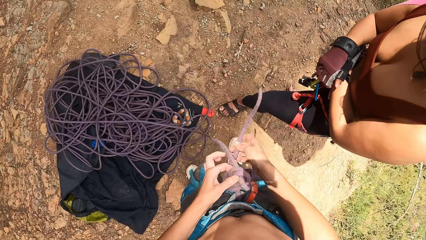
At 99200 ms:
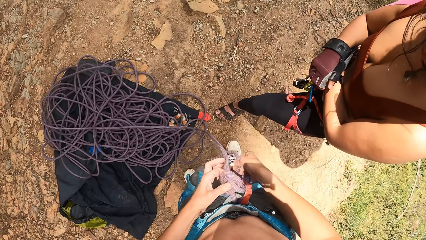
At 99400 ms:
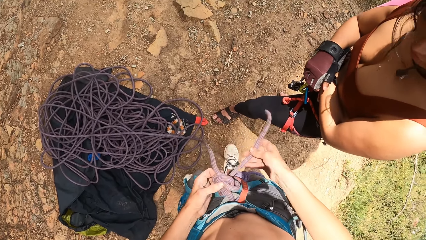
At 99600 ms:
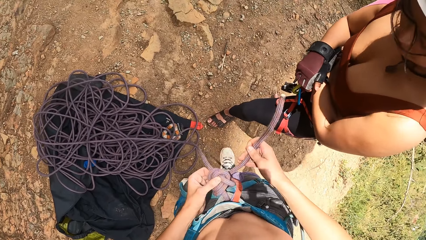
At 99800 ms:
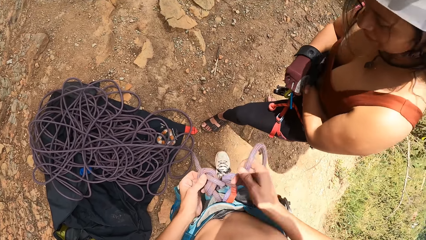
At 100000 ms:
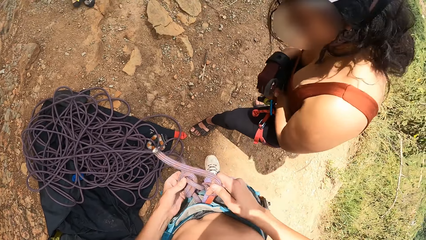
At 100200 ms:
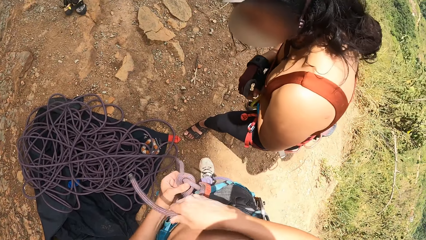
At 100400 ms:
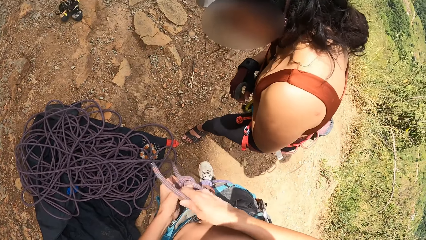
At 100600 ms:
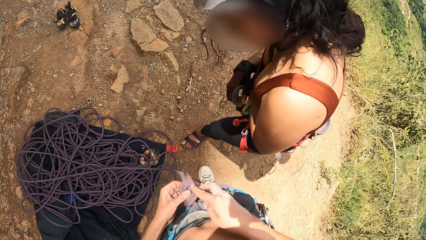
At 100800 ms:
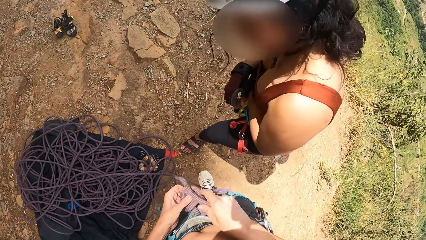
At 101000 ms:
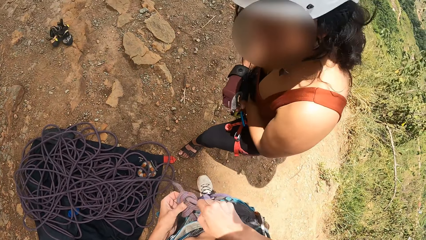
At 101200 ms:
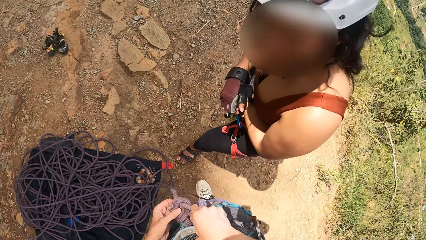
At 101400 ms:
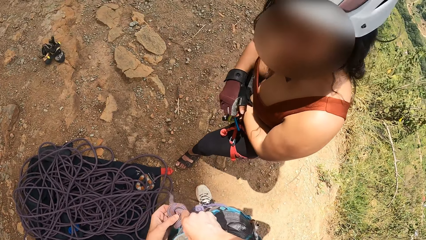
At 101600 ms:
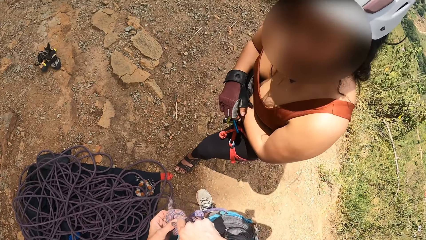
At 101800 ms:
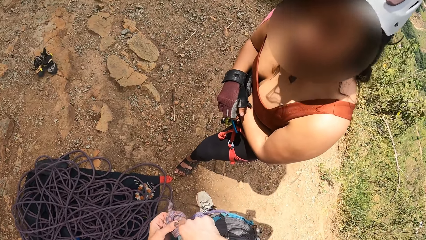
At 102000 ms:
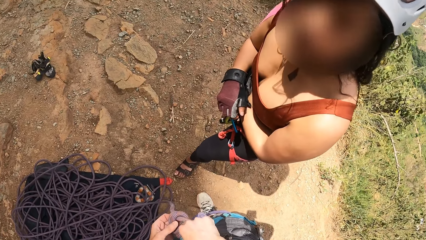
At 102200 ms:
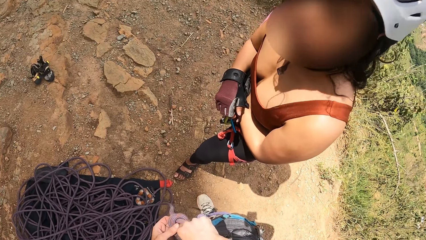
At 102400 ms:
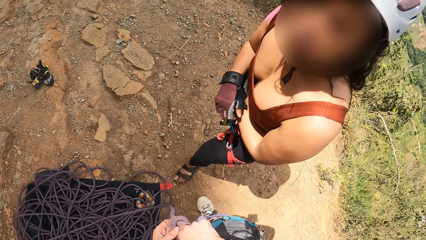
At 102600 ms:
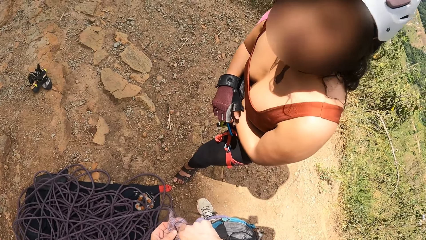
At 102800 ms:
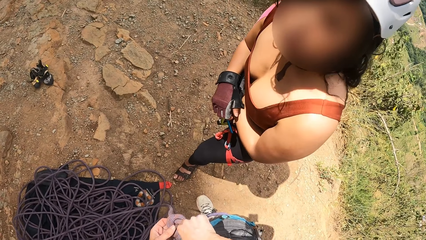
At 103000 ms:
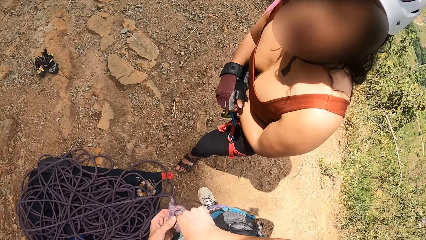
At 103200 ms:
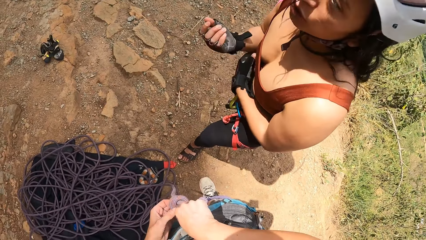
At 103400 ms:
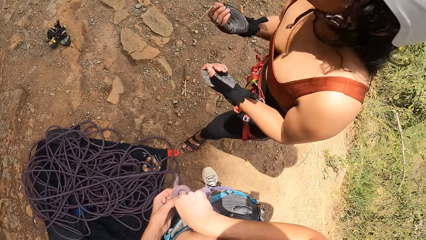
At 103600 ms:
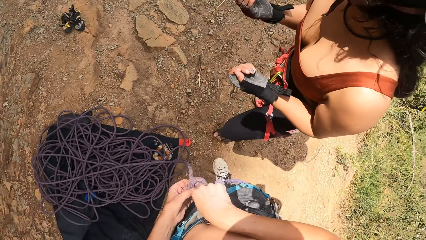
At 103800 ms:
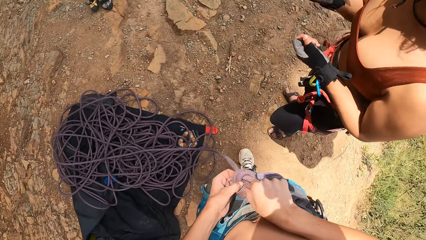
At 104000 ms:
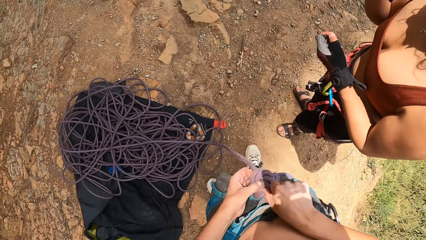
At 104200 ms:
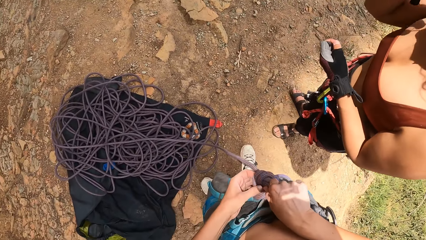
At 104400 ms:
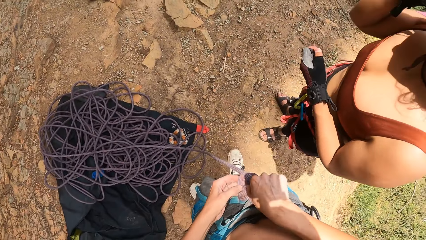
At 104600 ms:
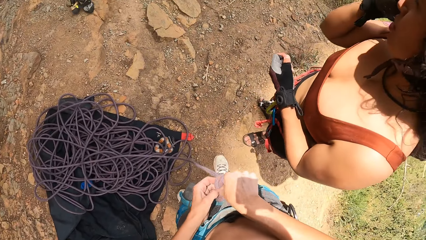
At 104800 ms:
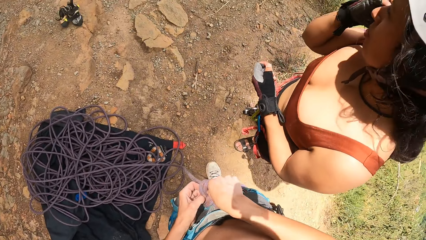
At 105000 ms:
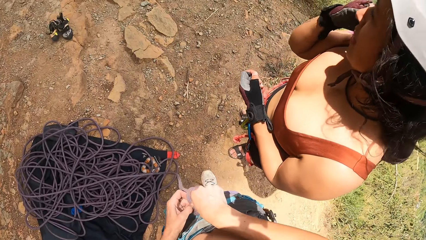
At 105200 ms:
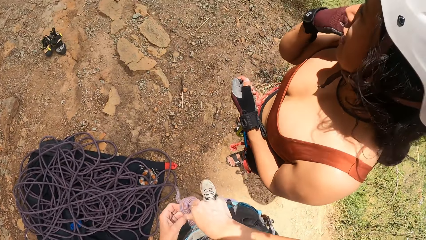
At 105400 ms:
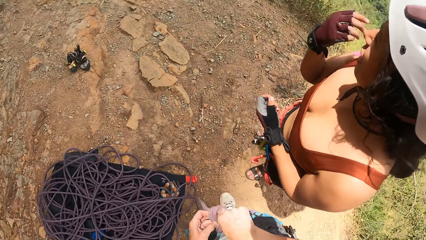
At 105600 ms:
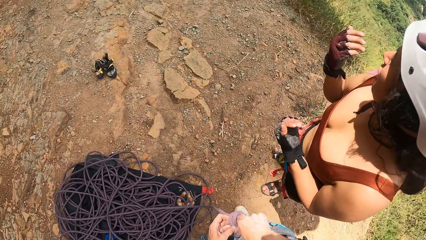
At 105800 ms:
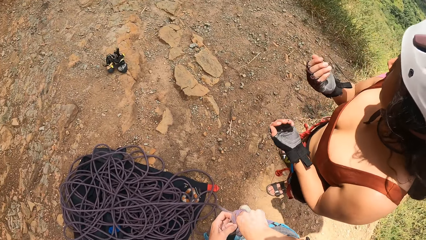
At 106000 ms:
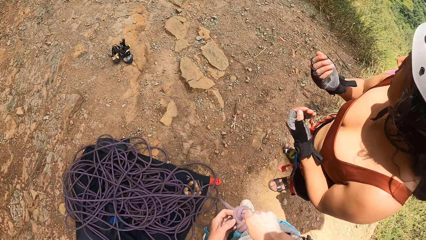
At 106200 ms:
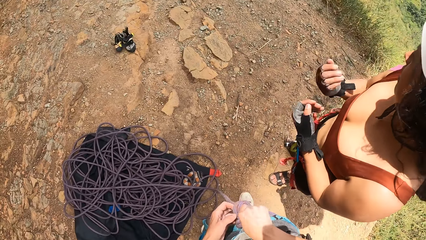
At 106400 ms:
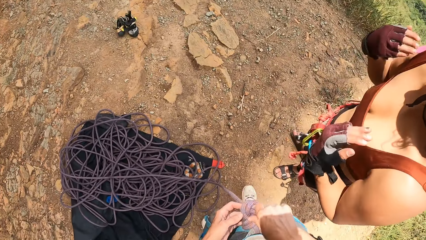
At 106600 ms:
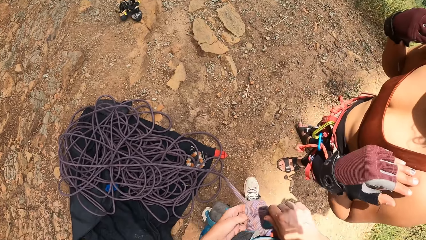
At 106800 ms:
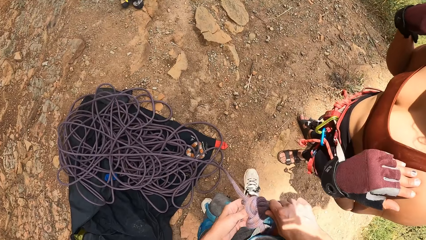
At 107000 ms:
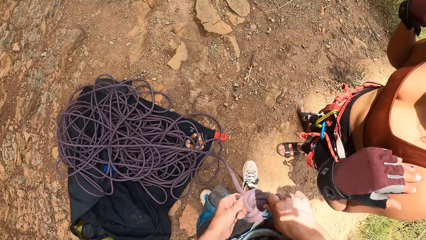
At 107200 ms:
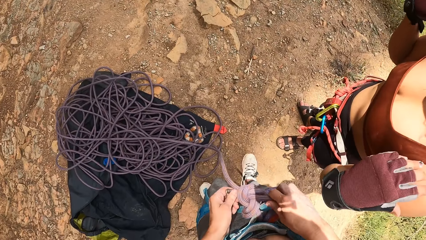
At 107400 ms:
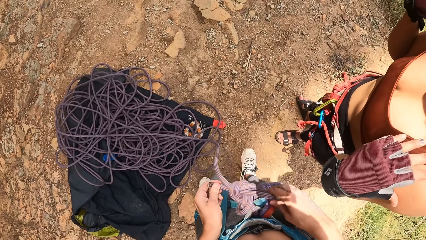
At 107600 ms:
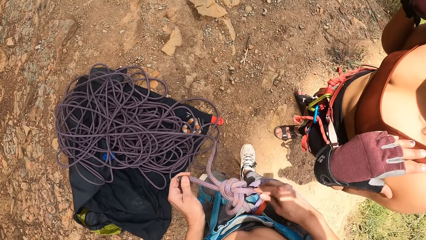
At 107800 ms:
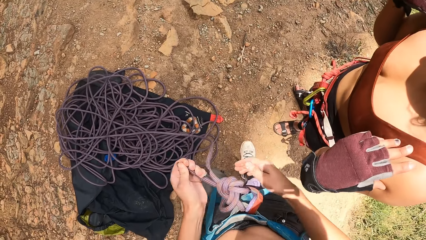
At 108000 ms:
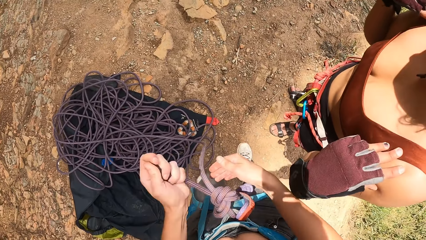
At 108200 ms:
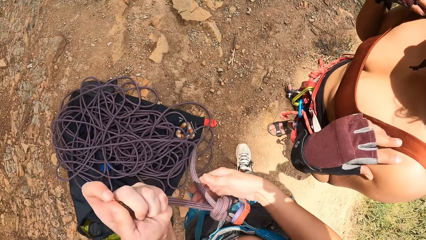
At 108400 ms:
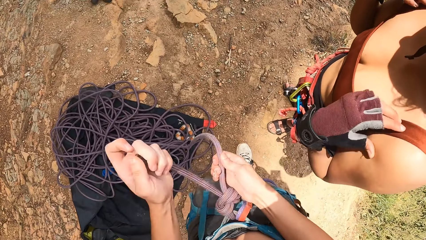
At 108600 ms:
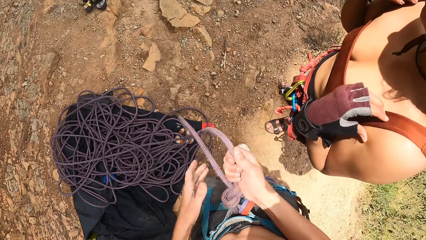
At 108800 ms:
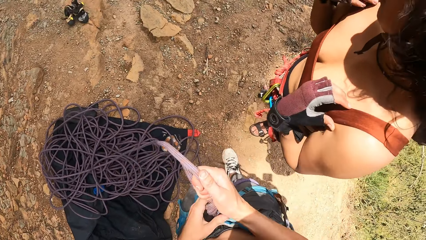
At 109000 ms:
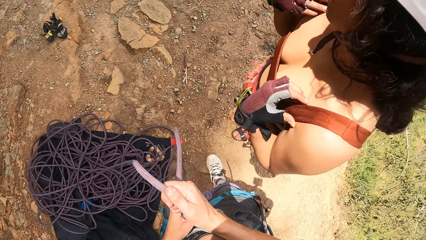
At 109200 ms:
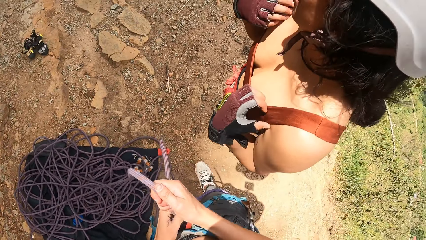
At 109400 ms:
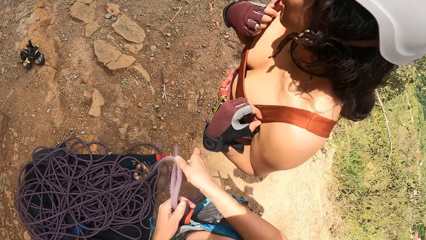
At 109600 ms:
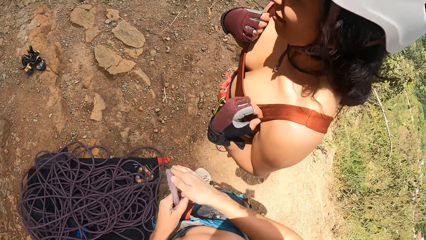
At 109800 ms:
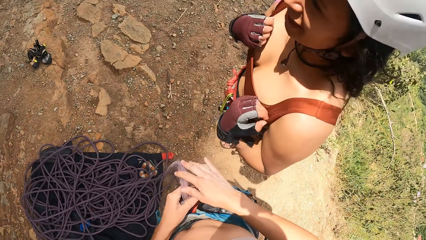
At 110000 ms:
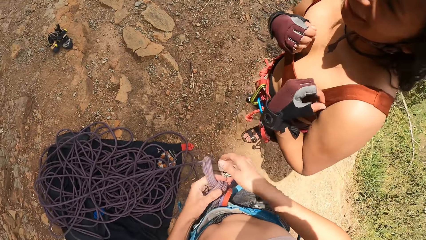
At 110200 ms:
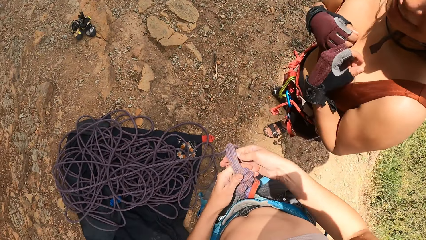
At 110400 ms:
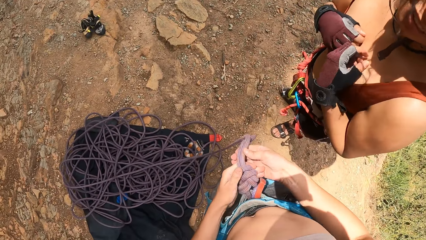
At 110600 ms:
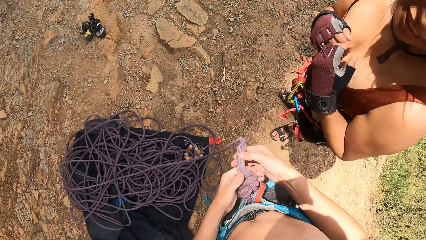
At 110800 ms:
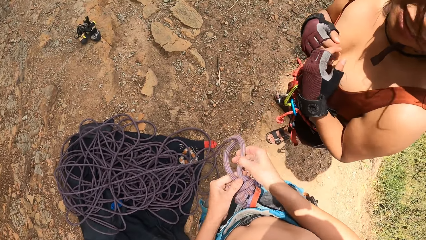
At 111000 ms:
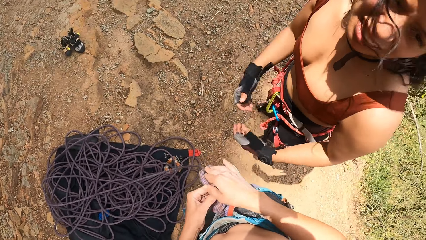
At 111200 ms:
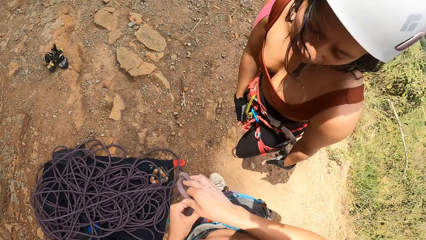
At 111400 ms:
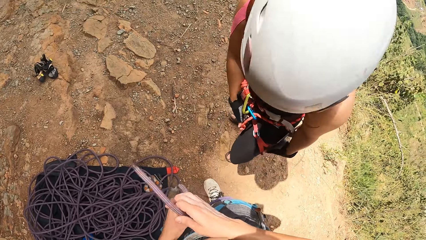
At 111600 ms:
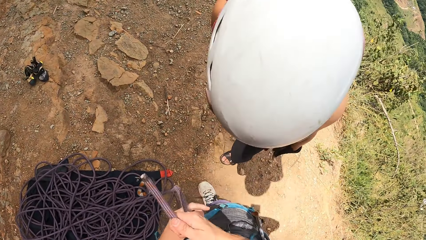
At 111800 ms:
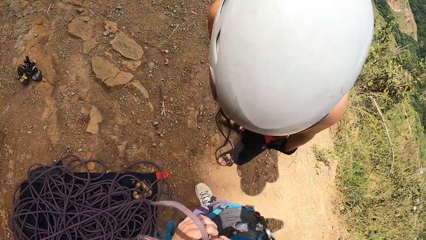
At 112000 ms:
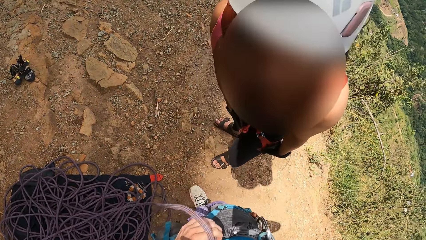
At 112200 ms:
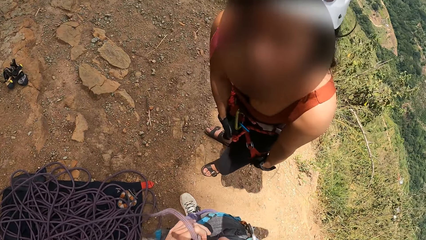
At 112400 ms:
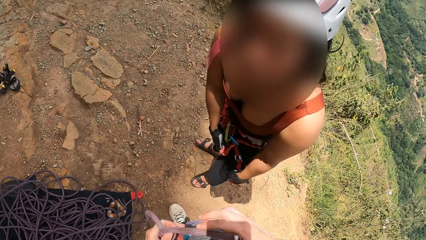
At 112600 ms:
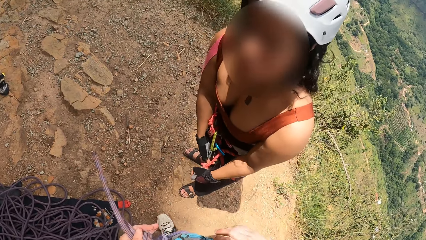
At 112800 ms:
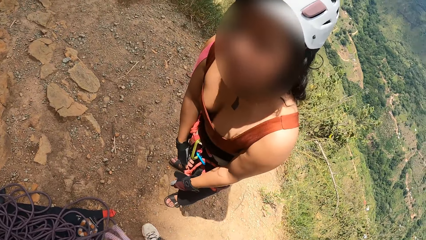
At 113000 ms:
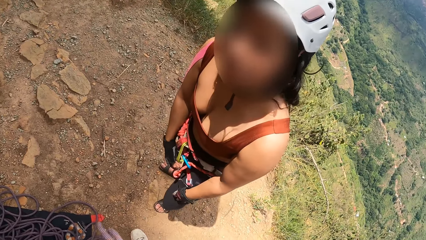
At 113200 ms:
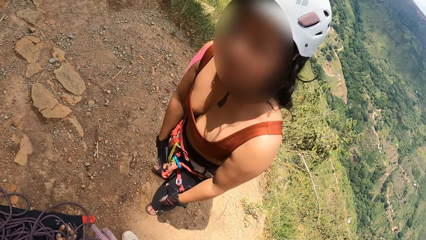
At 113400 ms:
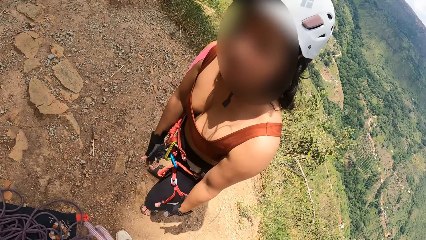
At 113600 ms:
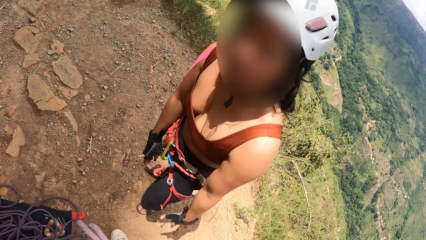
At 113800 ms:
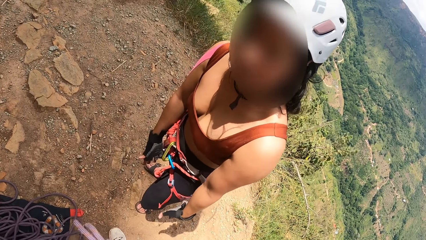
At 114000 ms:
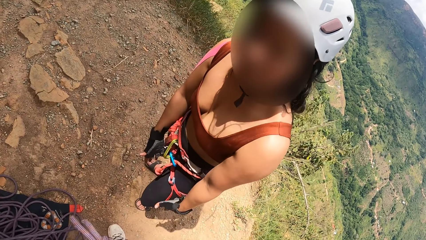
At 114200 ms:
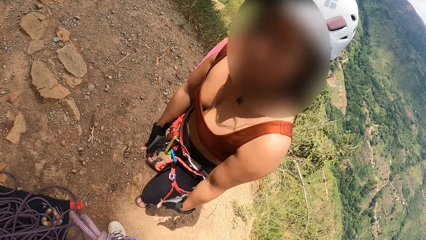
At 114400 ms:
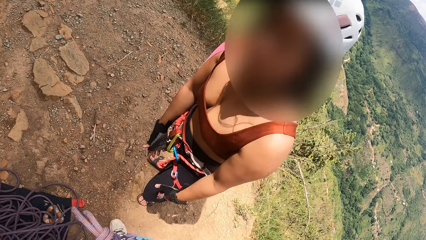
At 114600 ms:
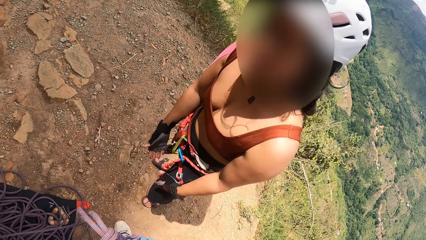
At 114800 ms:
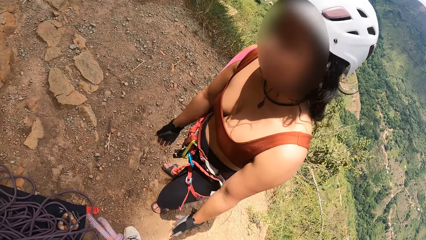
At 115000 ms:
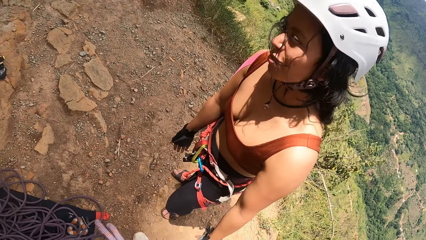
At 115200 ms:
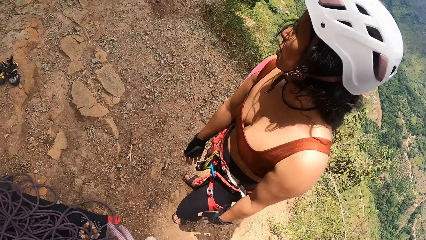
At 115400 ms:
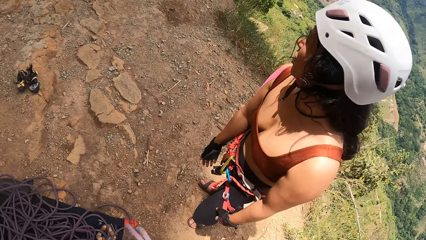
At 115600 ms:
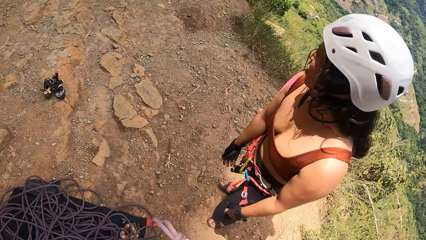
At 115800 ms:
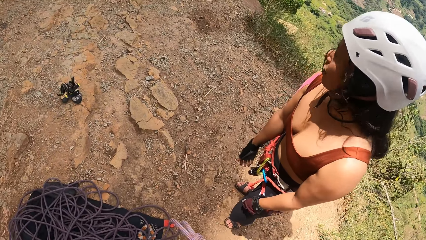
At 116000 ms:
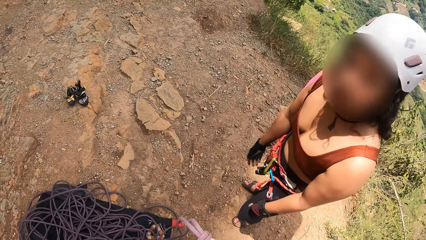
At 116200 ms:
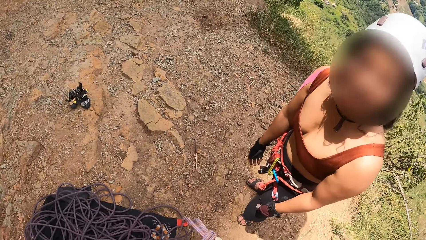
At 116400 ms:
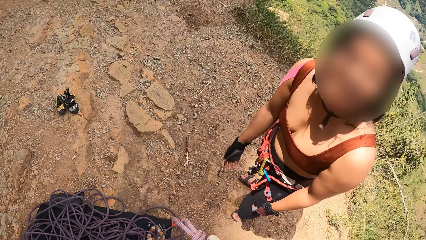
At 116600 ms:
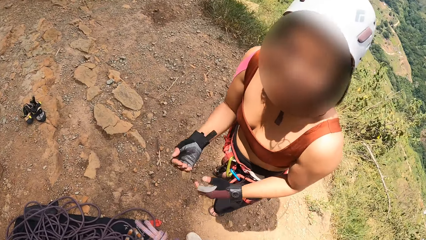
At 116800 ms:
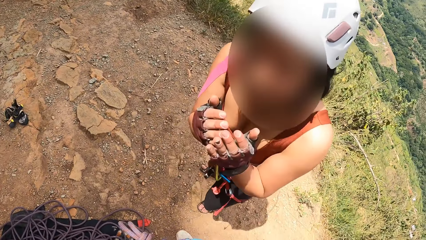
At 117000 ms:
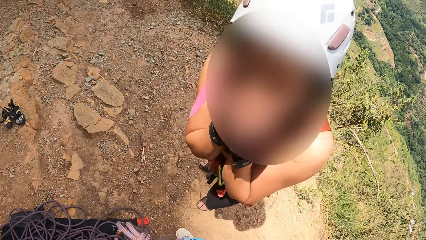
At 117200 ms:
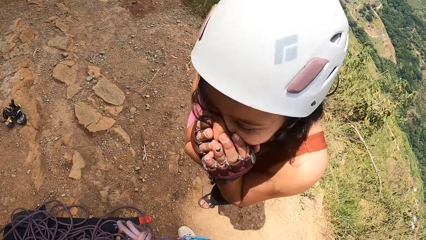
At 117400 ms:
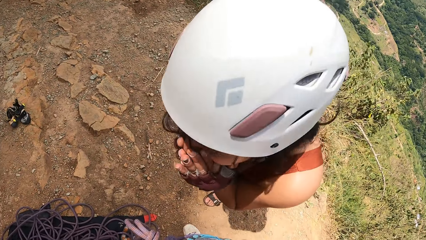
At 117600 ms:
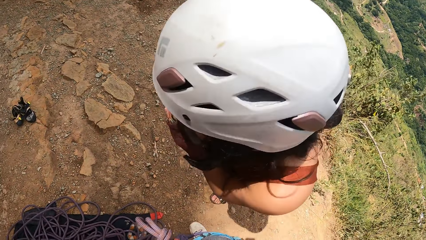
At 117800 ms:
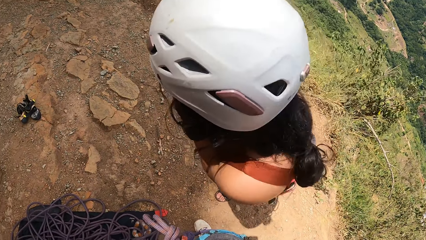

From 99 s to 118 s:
A woman converses with the camera wearer. The camera wearer converses with the woman.
